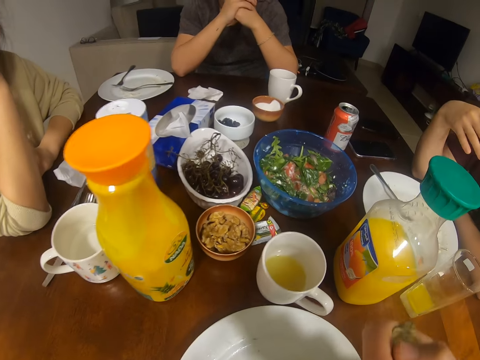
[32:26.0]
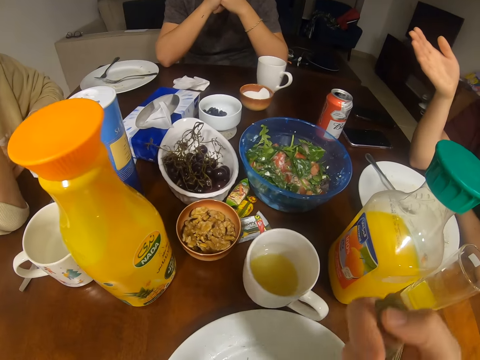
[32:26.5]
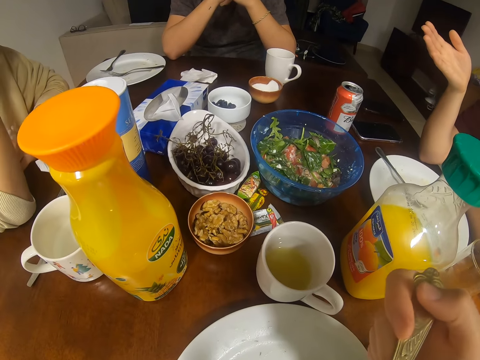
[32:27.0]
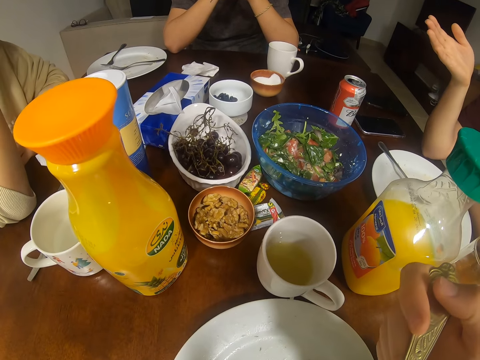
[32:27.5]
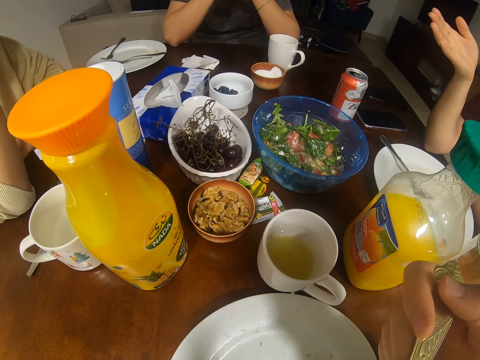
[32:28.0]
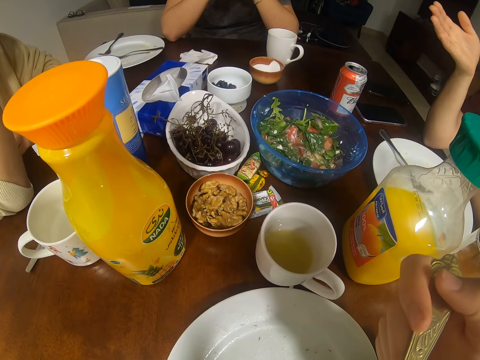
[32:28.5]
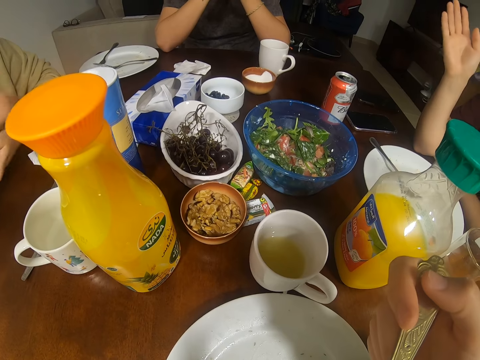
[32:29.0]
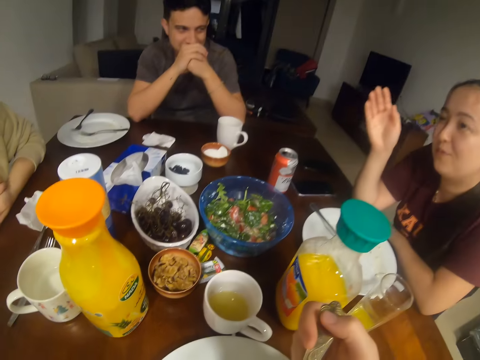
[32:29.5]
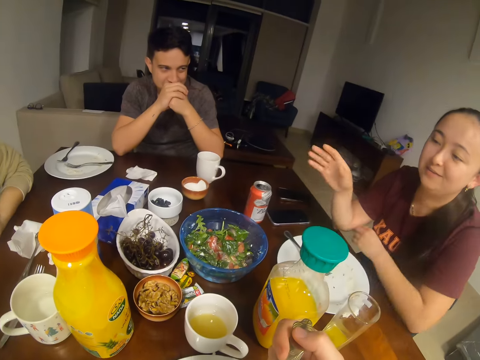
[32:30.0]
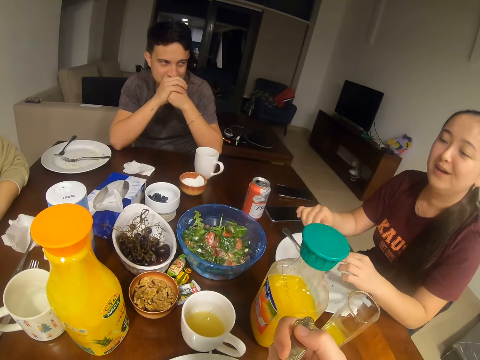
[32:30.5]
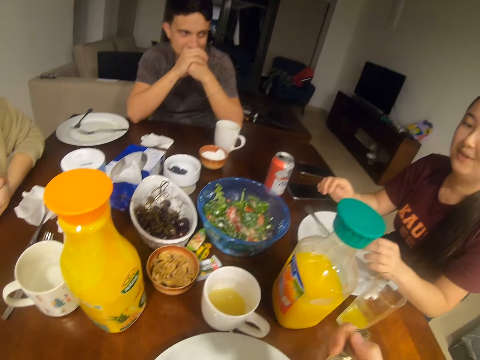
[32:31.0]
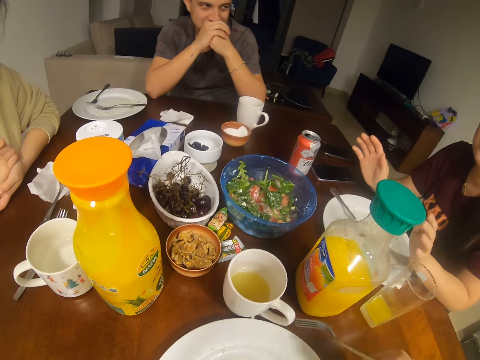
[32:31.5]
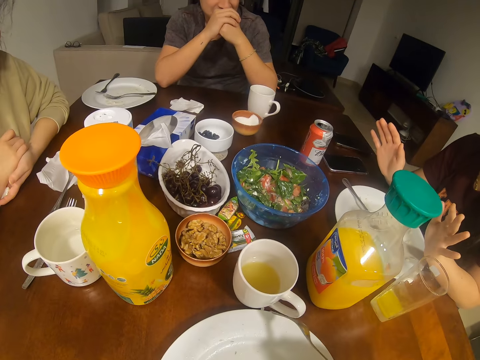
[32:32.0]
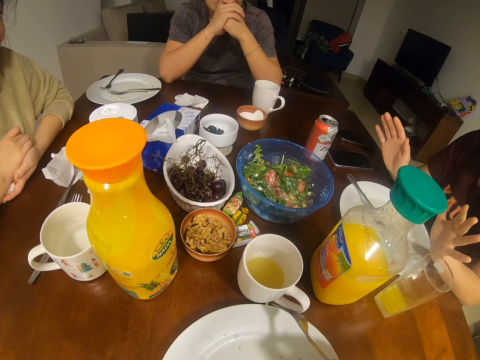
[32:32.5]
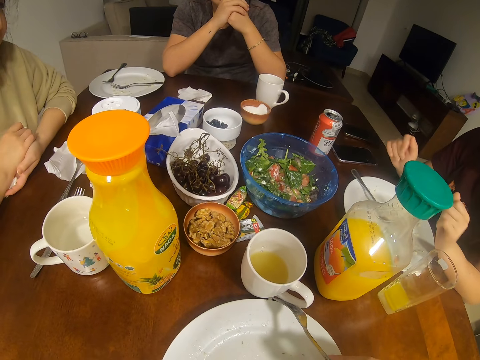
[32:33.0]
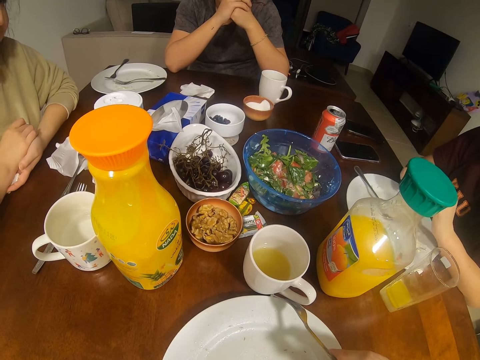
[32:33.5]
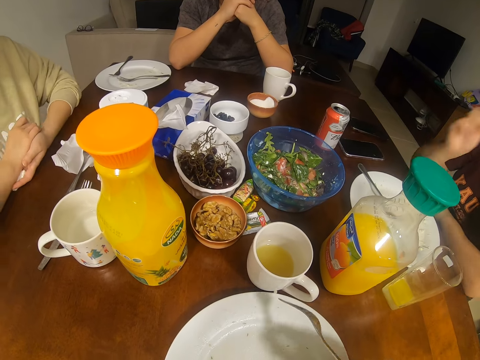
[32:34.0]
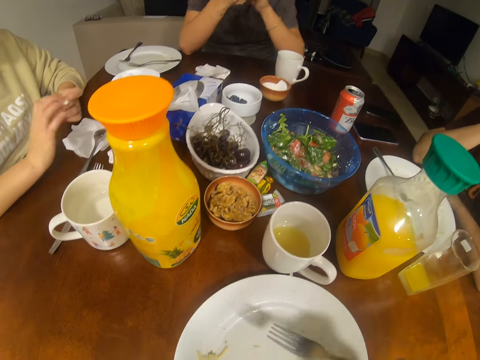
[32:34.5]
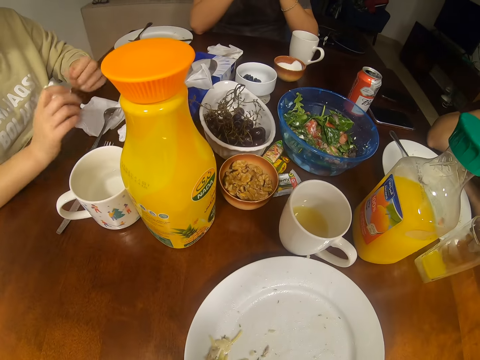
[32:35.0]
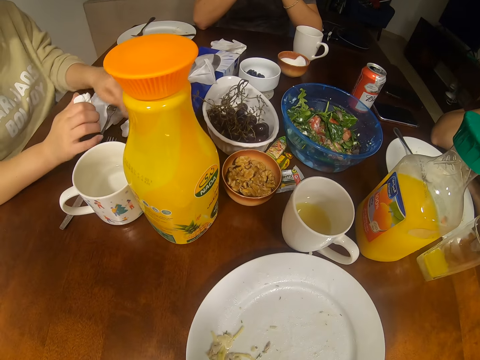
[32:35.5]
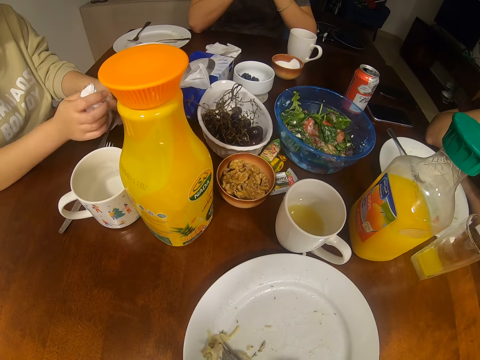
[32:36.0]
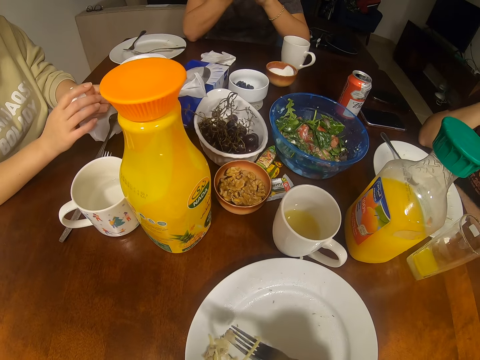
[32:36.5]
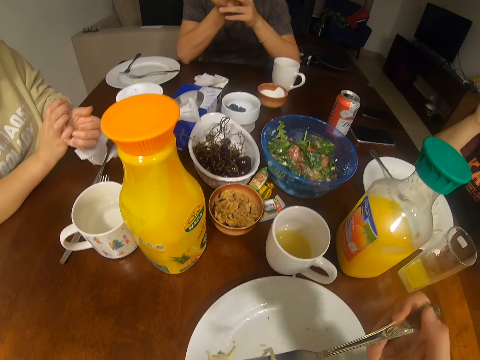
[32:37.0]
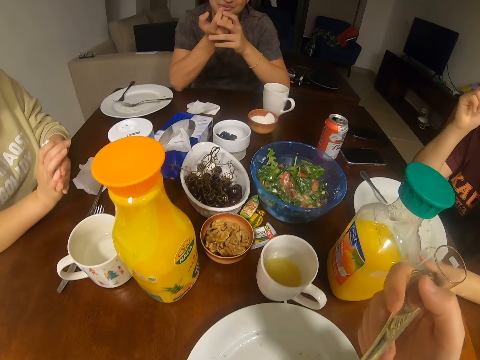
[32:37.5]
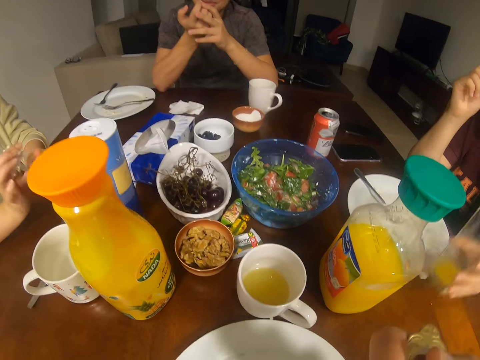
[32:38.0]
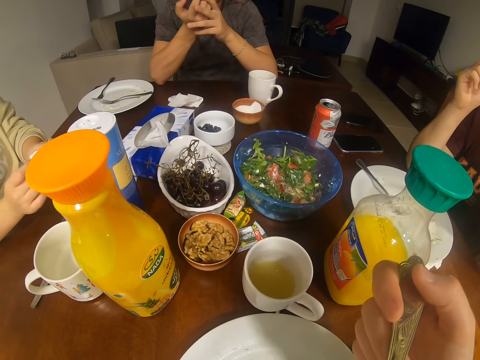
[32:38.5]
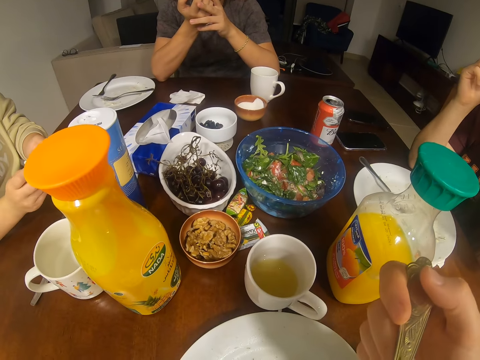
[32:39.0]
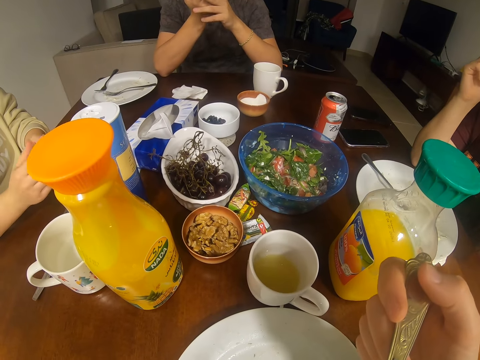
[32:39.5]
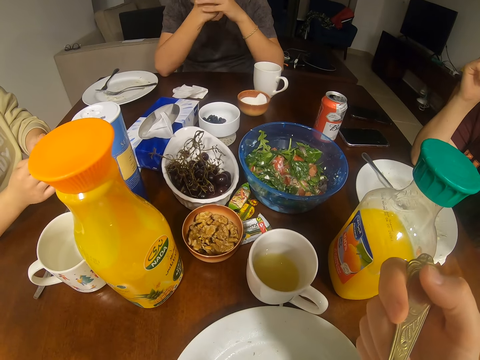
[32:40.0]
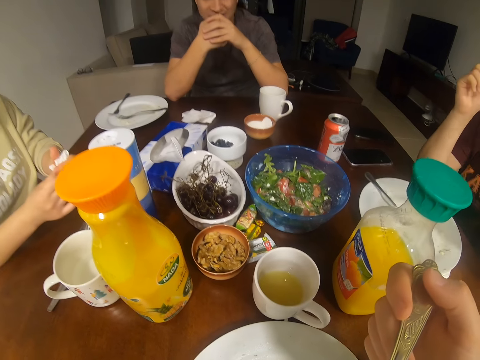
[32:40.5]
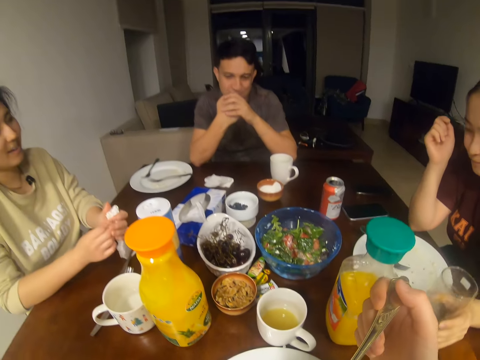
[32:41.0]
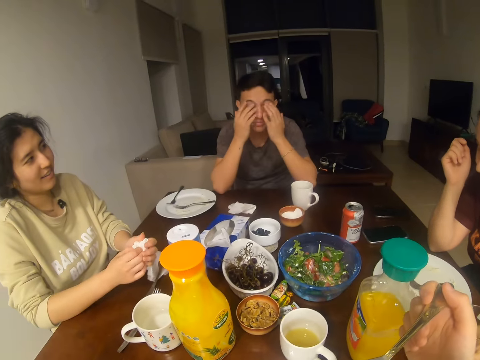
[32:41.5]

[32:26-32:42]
The camera wearer scoops the spaghetti and eats the spaghetti. A girl talks to another girl. A woman converses with the camera wearer, another woman and a man. The camera wearer scoops the spaghetti and eats the spaghetti.

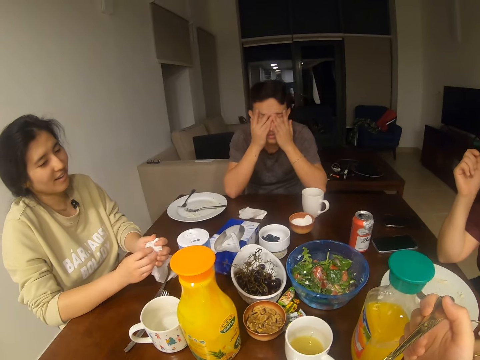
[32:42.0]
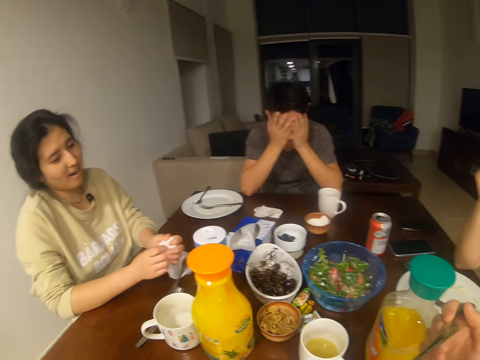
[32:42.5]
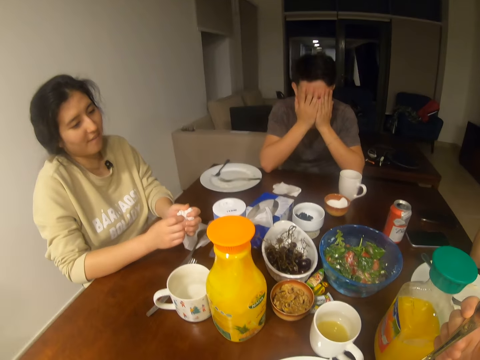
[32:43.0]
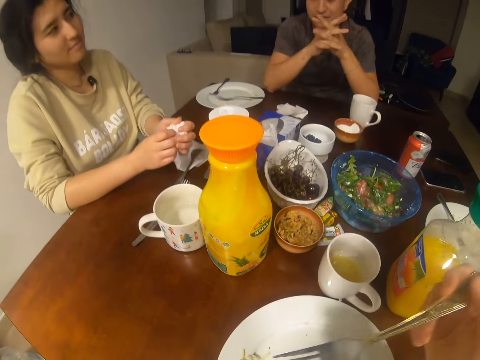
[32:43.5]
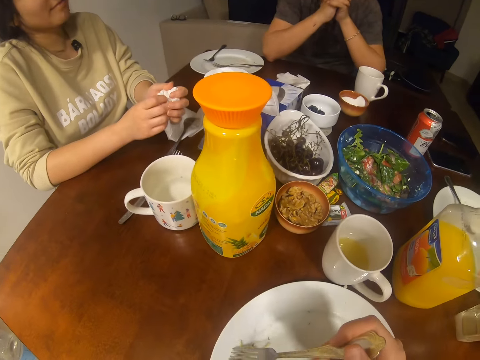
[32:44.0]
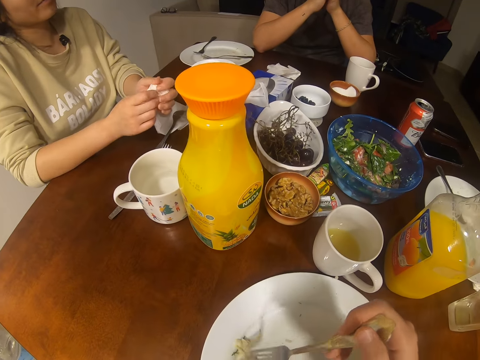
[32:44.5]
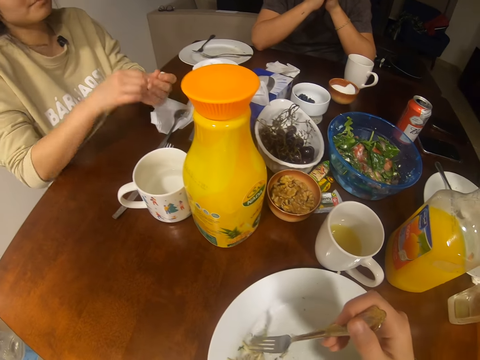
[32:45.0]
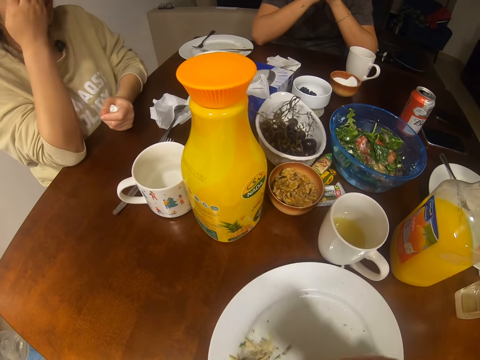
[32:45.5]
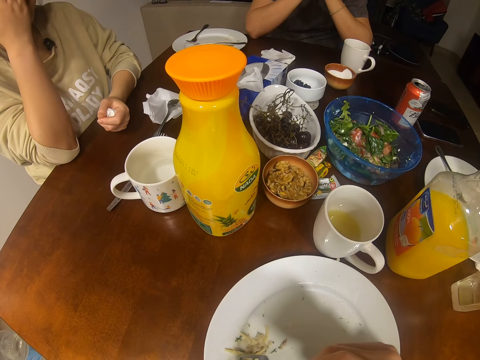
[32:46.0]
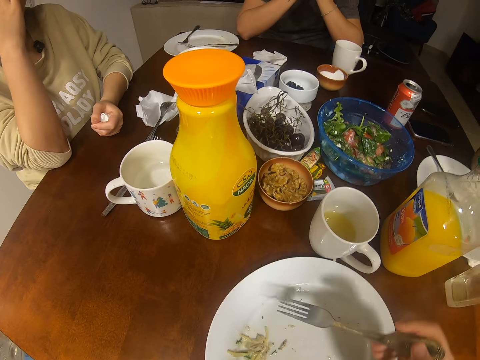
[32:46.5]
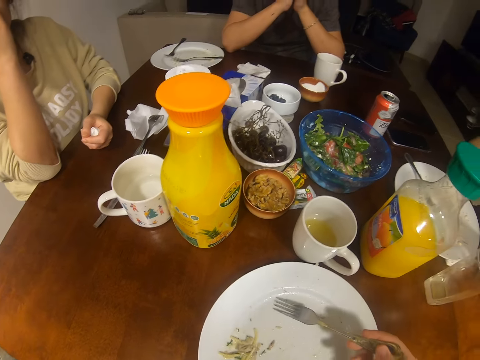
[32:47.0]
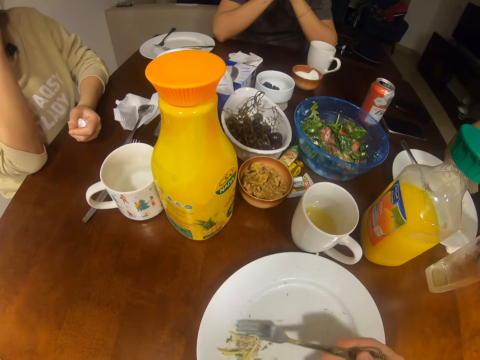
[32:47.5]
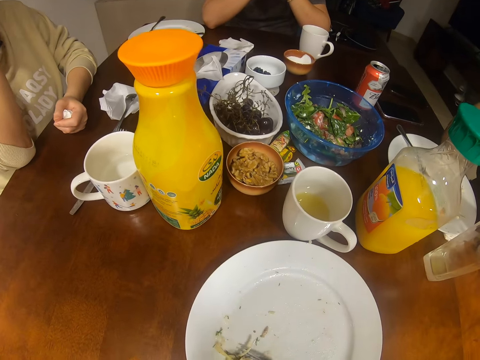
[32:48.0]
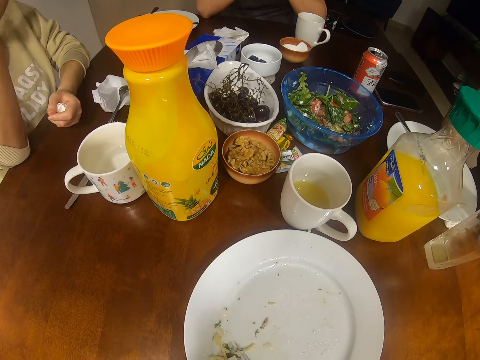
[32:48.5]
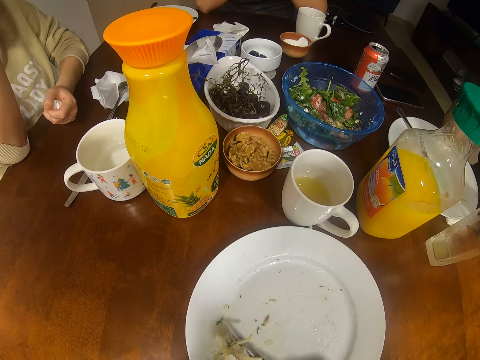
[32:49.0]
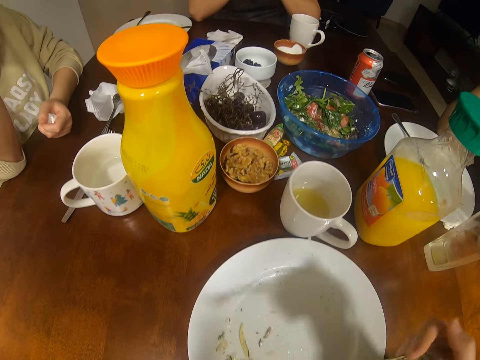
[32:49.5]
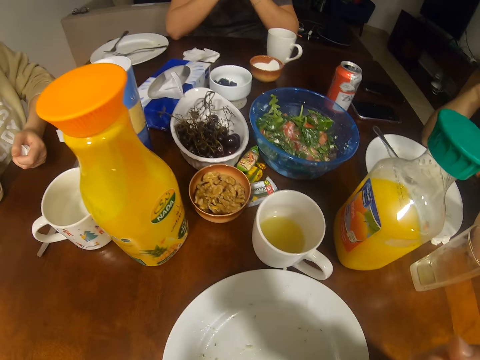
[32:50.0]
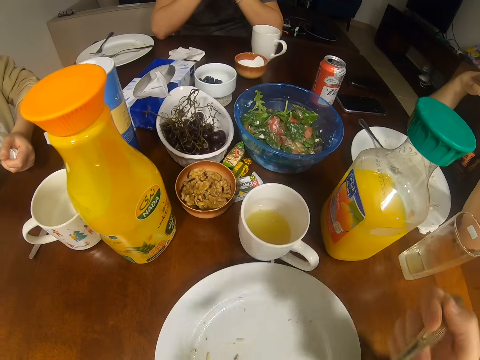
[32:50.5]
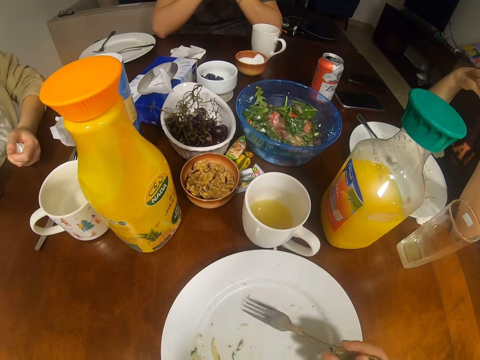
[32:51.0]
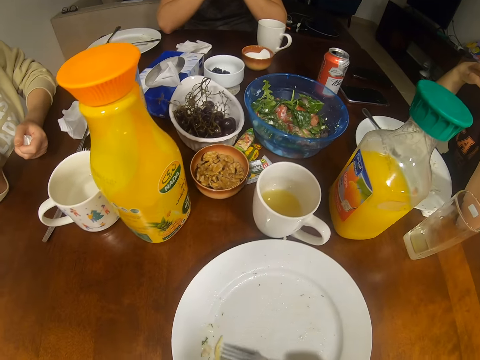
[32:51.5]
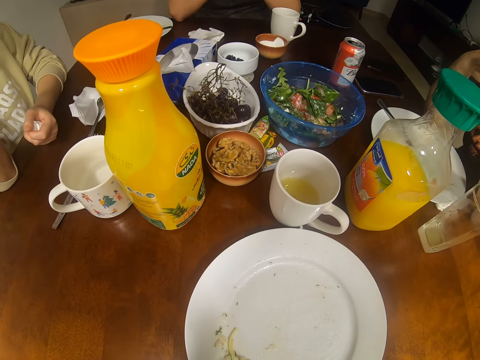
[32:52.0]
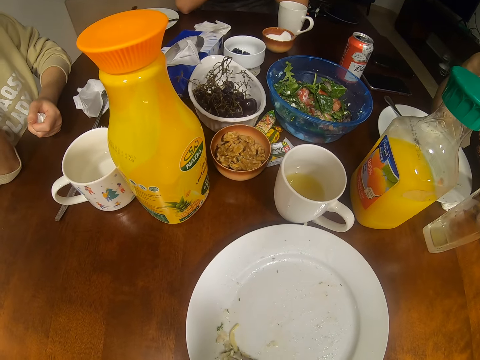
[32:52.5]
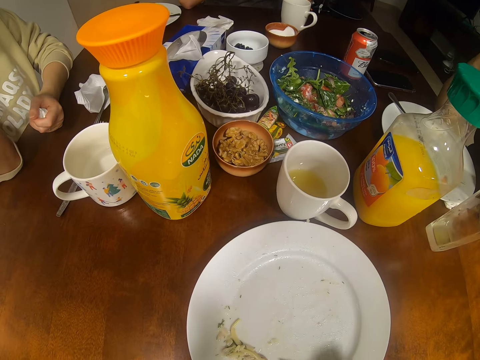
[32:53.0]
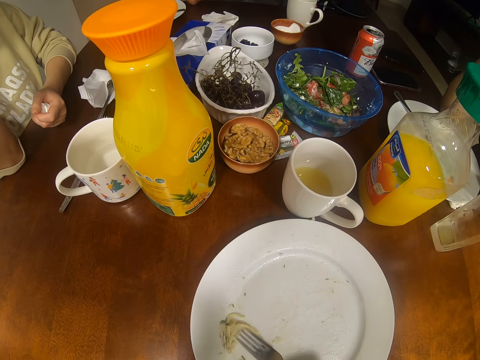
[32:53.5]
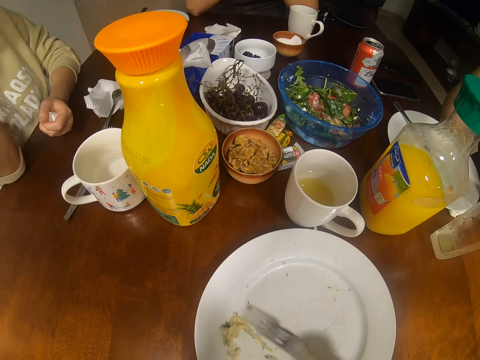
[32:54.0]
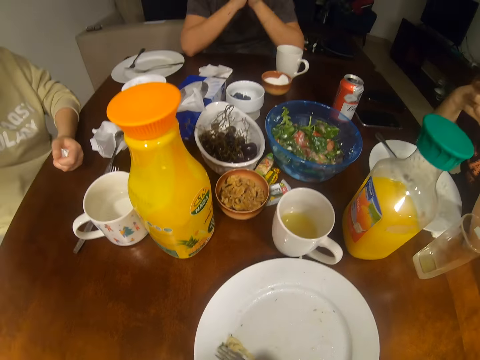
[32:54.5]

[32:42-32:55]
A man converses with the camera wearer, a woman and another woman. A girl talks to another girl. The first woman converses with the camera wearer, the other woman and the man.
